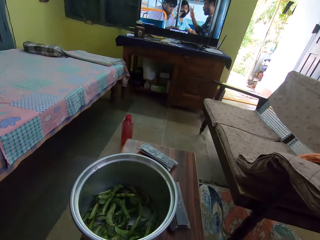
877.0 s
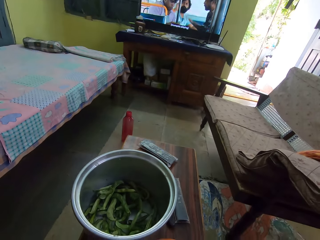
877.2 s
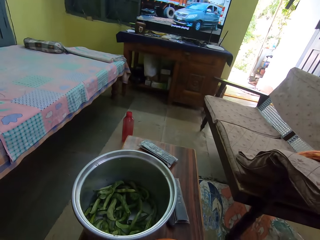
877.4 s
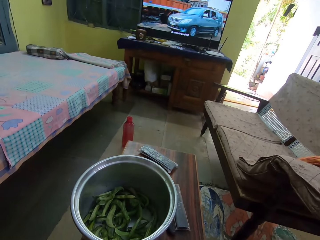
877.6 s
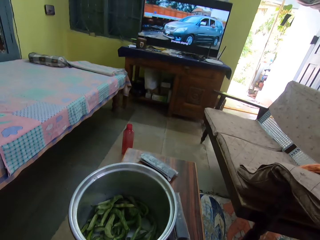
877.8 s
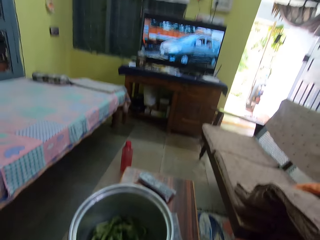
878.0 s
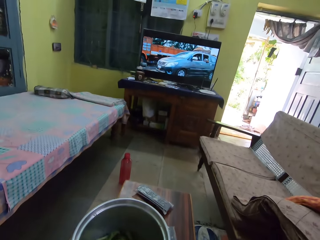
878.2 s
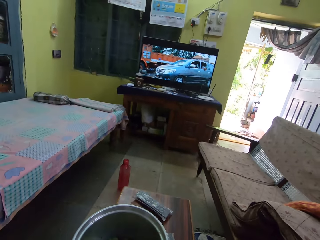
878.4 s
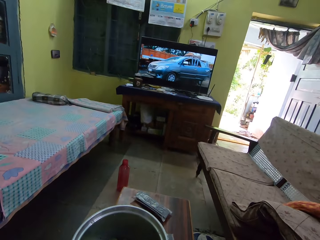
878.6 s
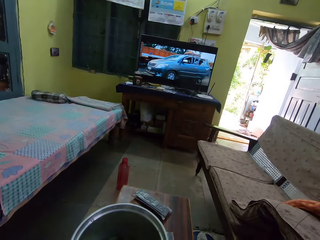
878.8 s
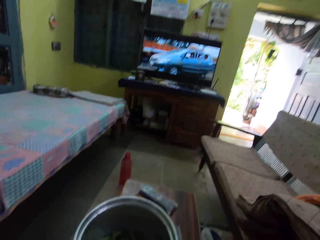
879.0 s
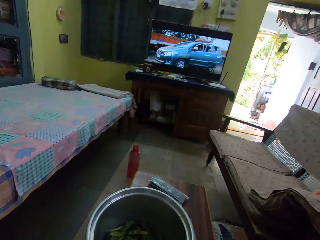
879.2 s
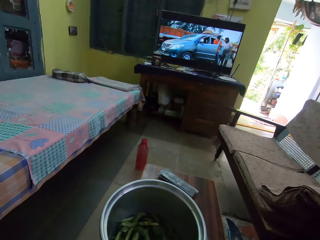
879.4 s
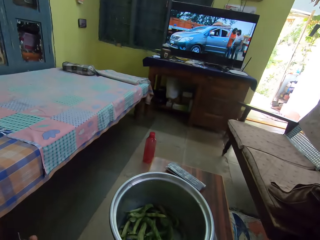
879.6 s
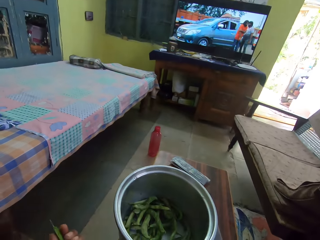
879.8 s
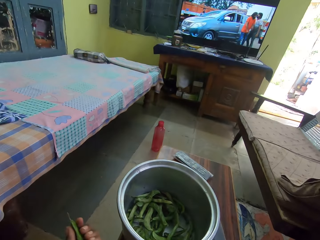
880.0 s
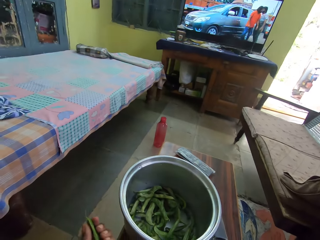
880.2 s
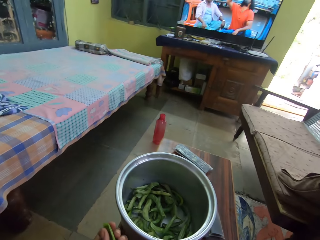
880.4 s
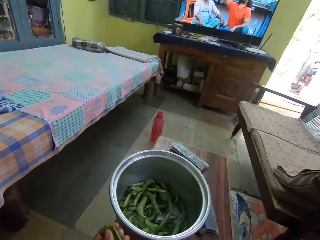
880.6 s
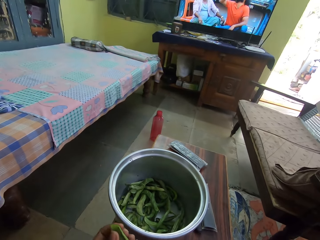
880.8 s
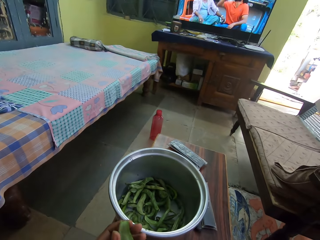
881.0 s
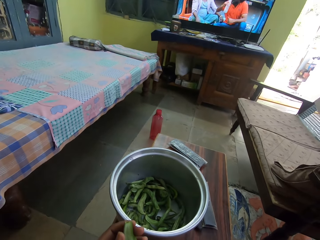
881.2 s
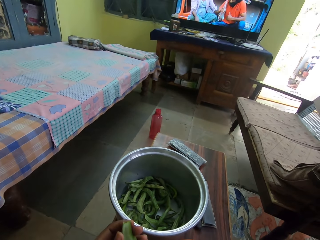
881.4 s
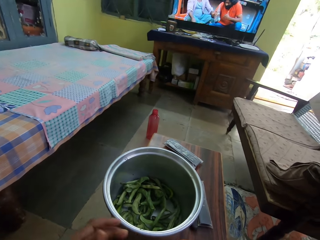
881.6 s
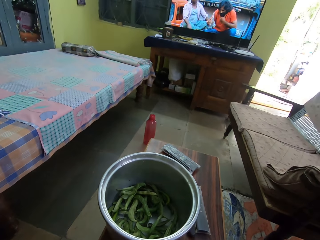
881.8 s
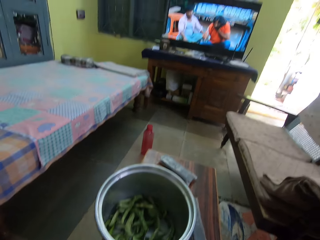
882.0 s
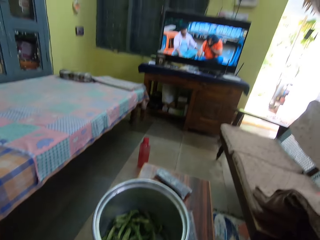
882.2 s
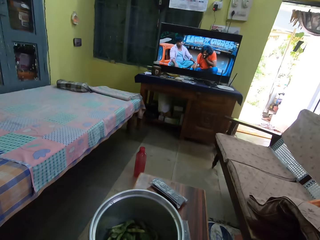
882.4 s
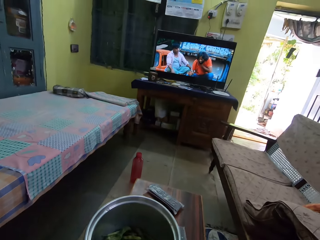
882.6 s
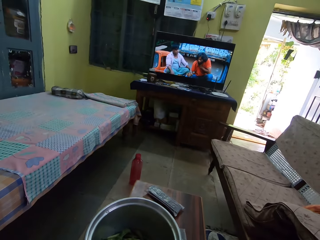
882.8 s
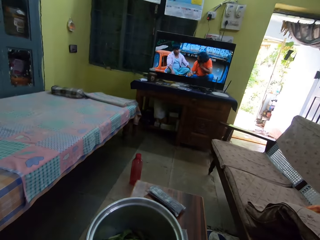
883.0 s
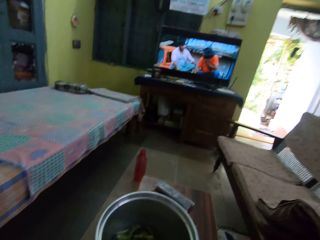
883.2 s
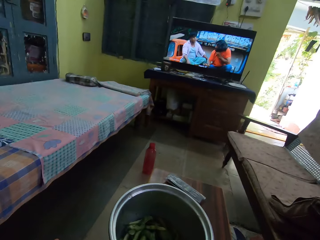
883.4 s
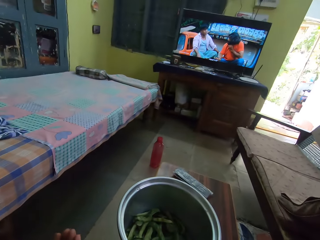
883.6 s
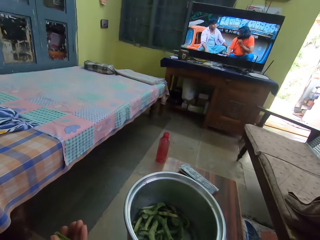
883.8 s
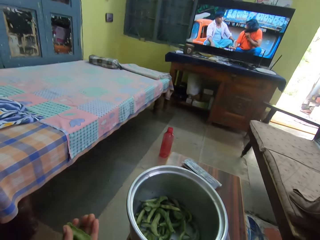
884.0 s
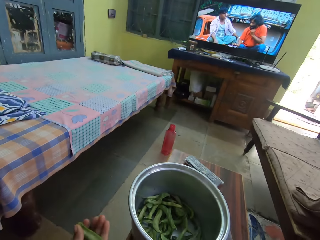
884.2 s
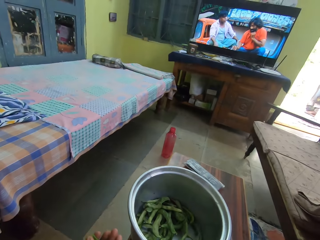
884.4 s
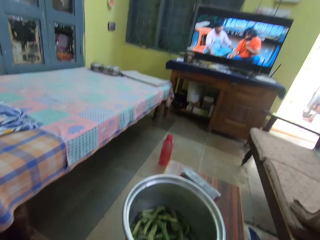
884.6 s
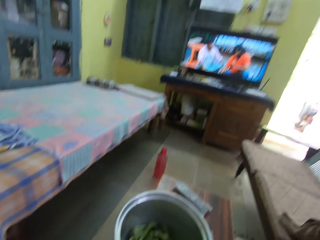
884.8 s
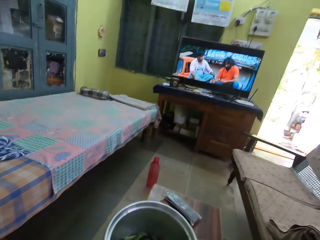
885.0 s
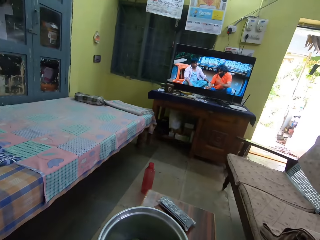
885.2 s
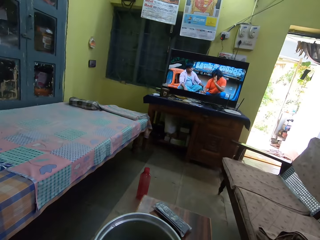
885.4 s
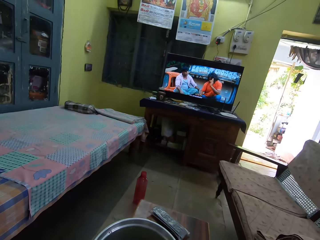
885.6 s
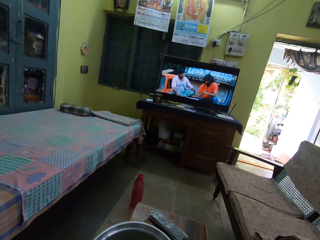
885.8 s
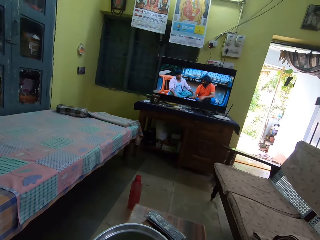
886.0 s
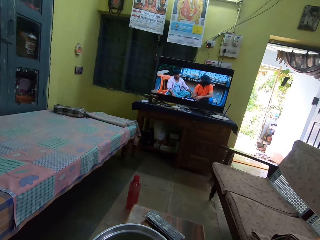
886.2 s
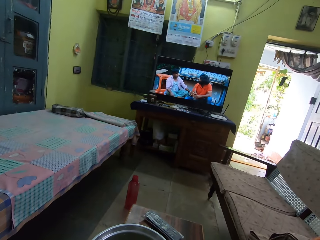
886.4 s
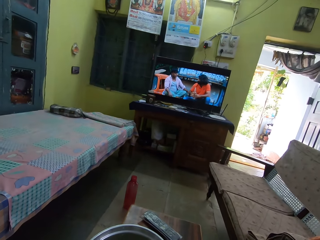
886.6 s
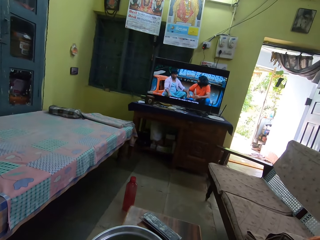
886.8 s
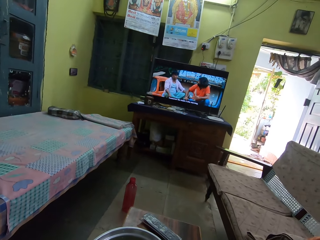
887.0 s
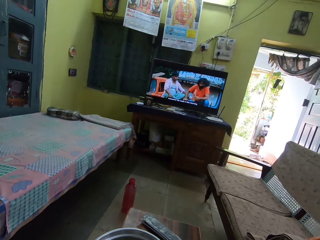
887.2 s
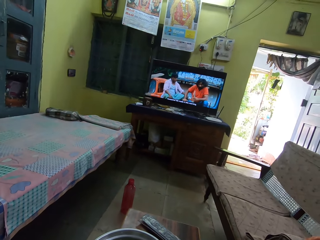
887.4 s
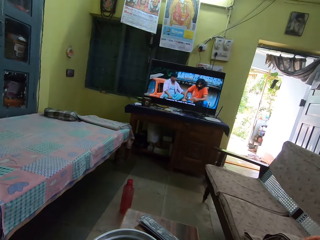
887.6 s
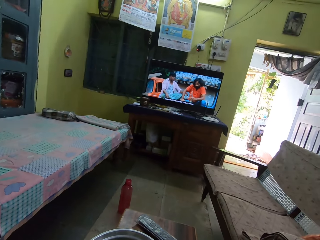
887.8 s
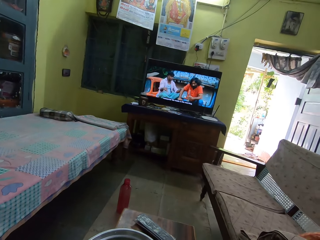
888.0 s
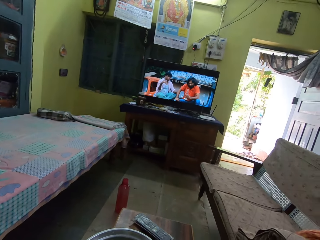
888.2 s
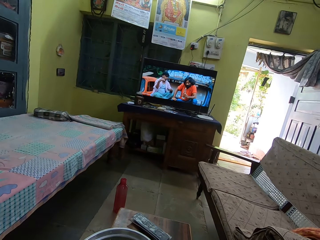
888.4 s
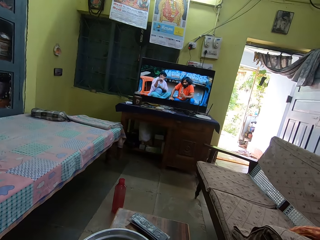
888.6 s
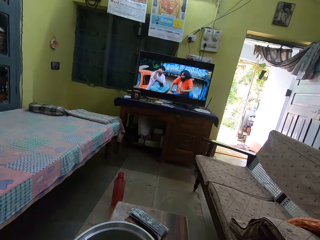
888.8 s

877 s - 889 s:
The camera wearer stares at the bowl. They peel green beans. They move the hand. They stare at the television.

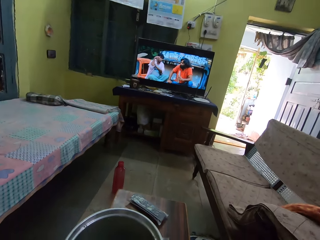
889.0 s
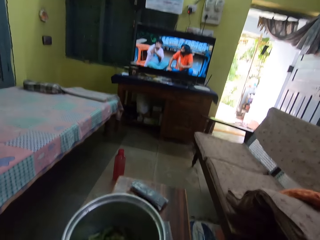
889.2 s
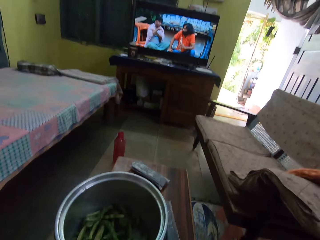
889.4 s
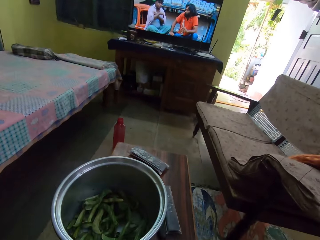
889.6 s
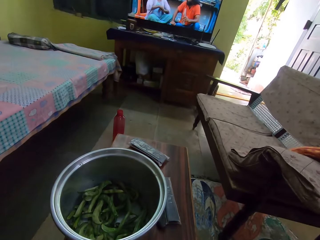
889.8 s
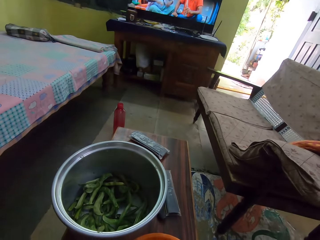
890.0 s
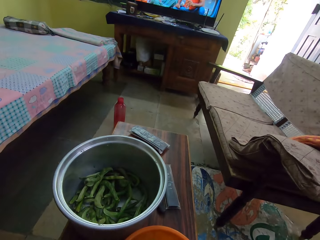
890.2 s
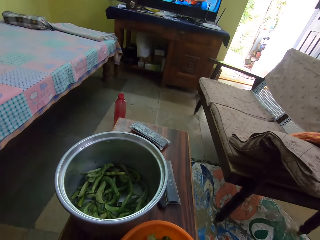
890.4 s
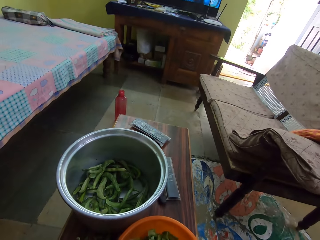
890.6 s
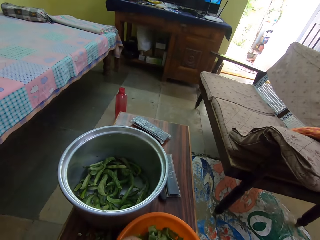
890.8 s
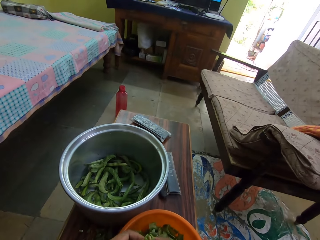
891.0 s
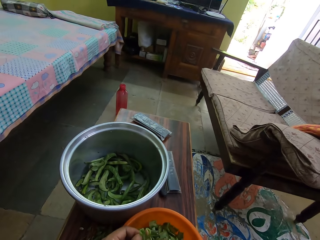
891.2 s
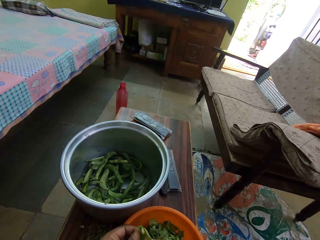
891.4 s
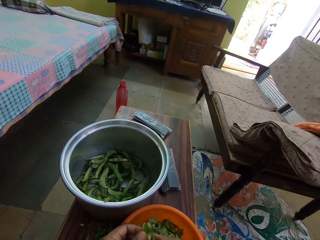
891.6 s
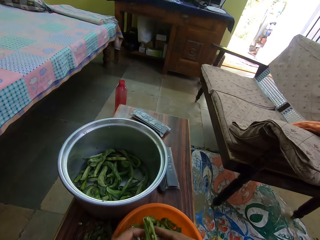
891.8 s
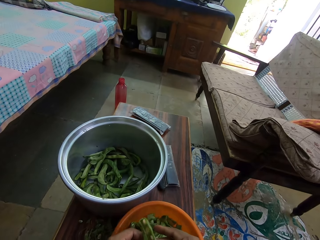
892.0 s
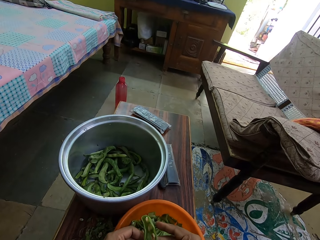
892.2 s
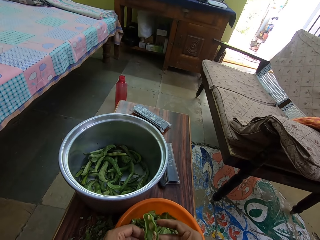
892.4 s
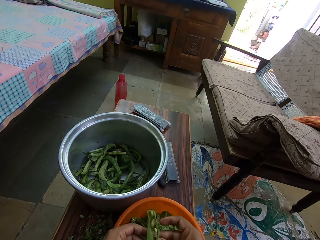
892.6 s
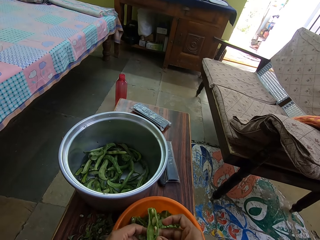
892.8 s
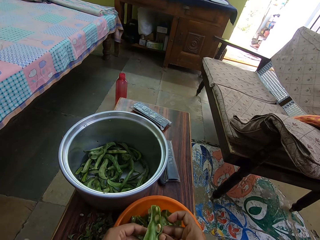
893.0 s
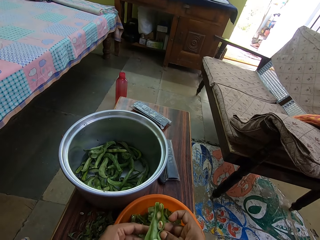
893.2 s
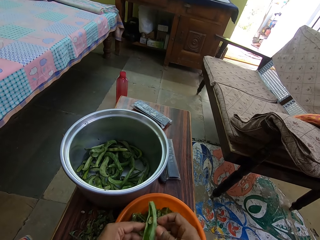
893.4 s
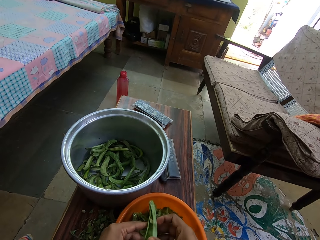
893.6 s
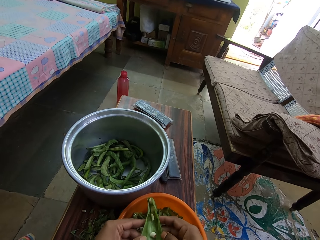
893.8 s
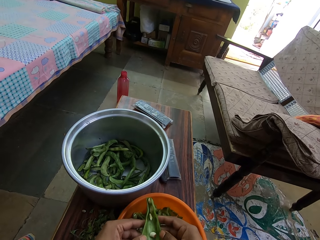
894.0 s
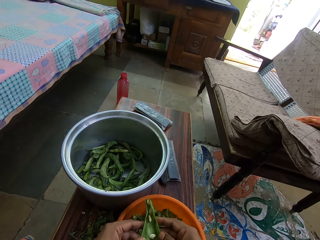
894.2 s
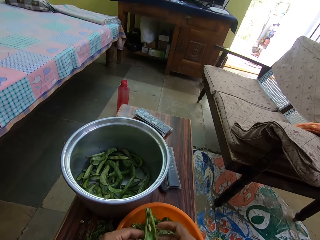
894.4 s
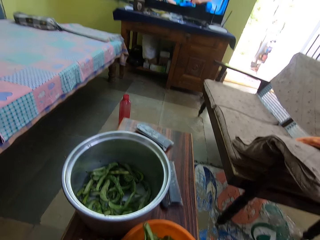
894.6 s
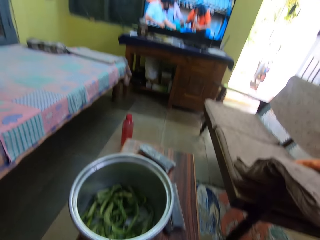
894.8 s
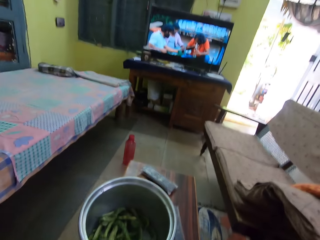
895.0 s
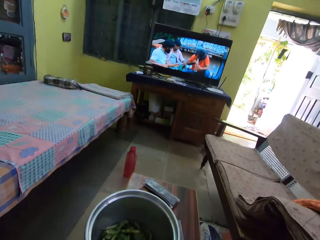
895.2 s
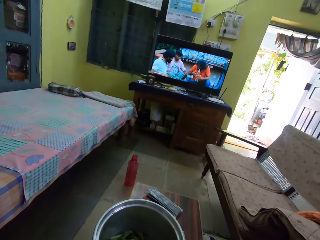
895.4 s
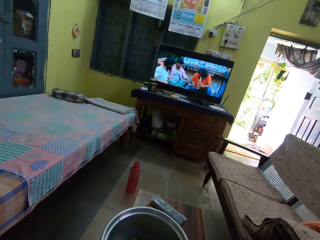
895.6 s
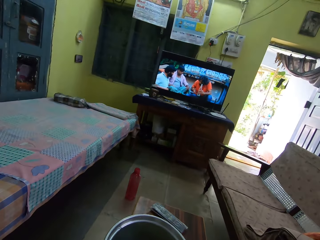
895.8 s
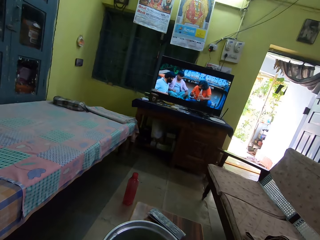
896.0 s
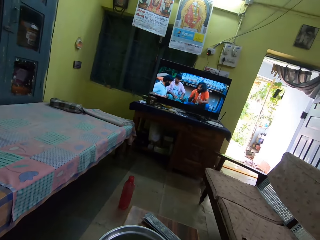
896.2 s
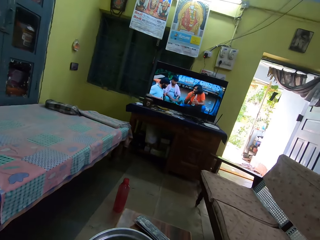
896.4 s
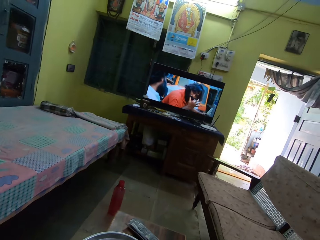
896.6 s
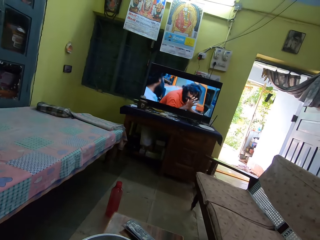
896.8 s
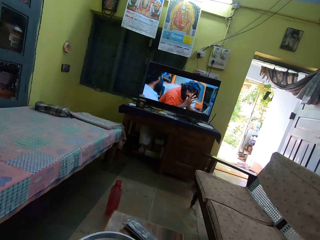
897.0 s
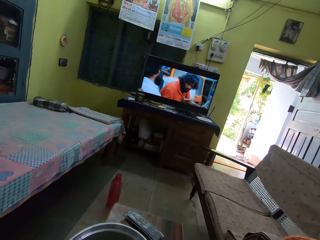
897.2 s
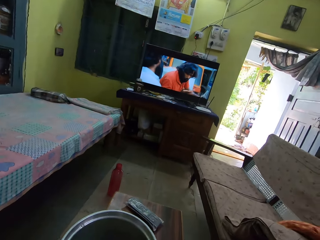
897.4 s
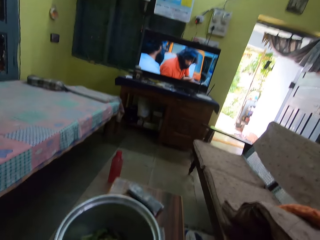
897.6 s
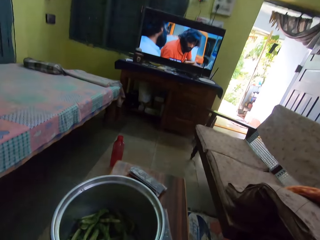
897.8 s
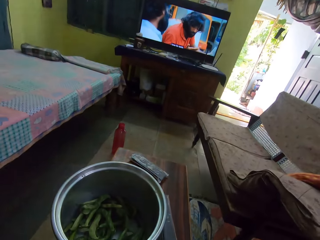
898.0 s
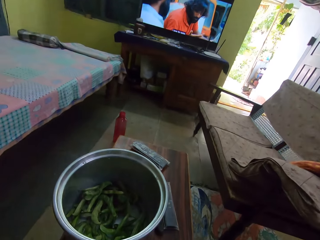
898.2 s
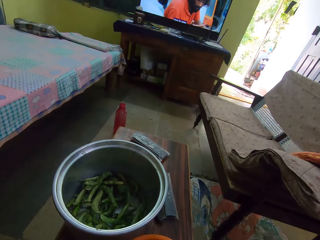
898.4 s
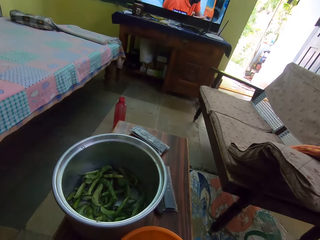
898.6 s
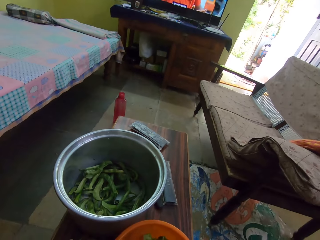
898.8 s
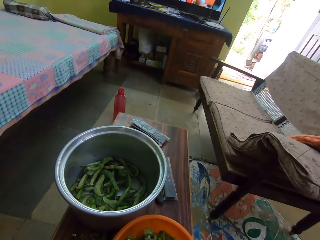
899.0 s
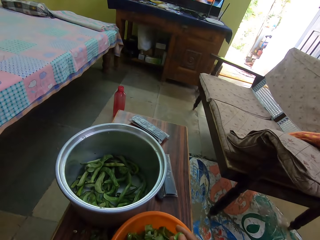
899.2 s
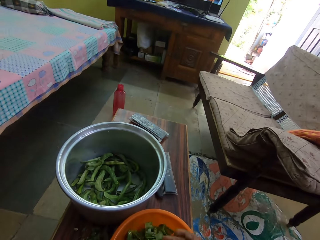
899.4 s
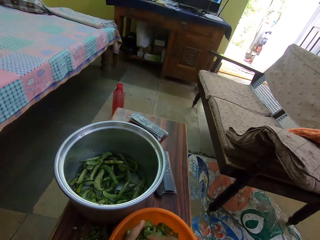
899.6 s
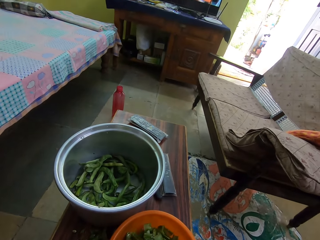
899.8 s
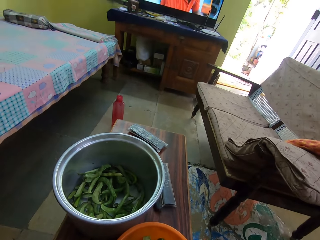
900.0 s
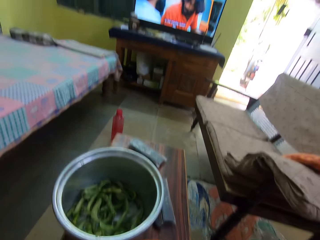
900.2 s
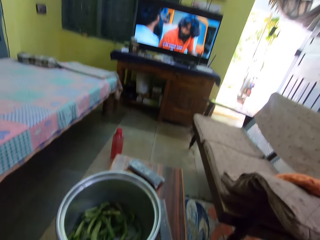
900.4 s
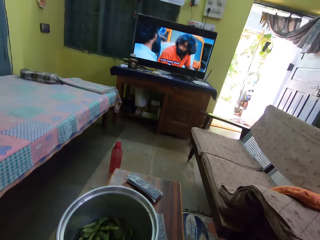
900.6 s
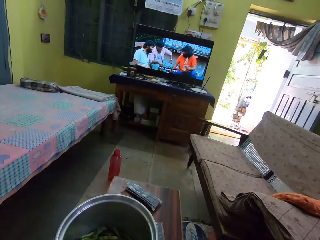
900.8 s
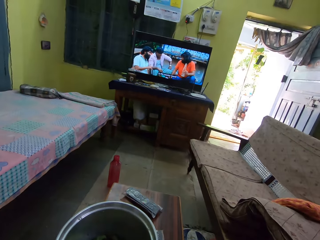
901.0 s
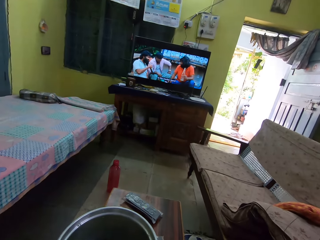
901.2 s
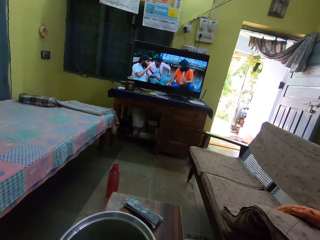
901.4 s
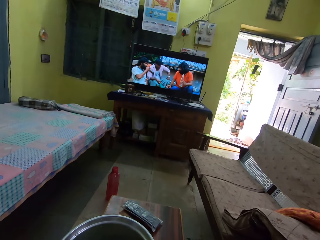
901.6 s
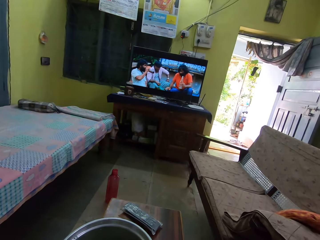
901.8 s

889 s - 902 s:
The camera wearer stares at the bowl. They stare at the green peas. They stare at the television. They stare at the bowl.
